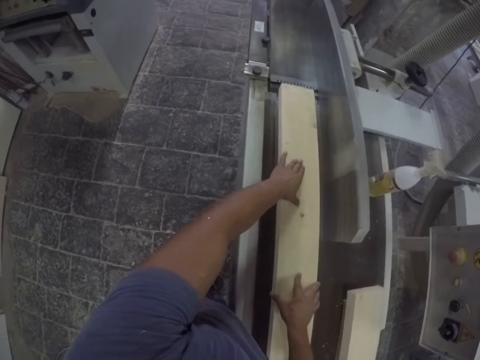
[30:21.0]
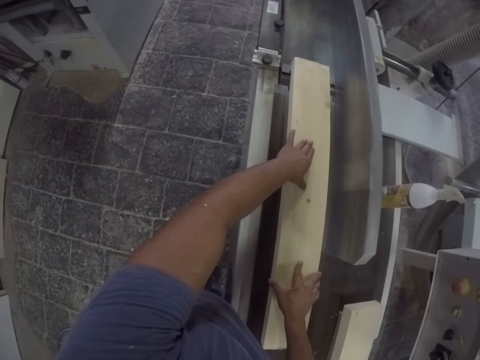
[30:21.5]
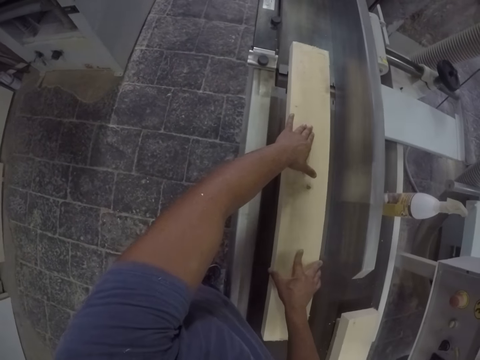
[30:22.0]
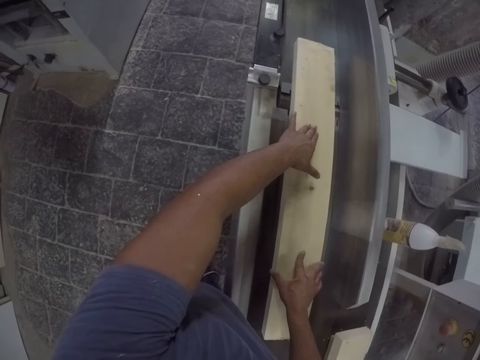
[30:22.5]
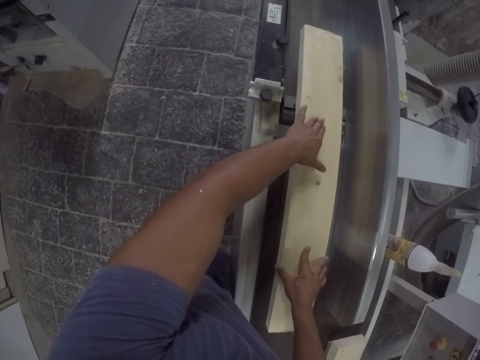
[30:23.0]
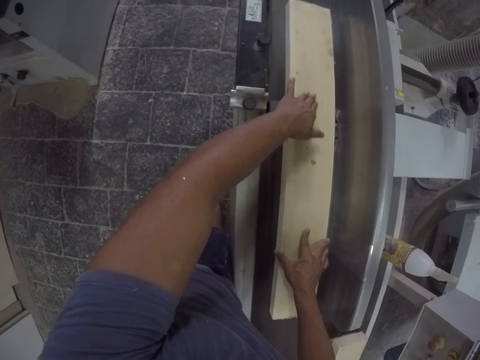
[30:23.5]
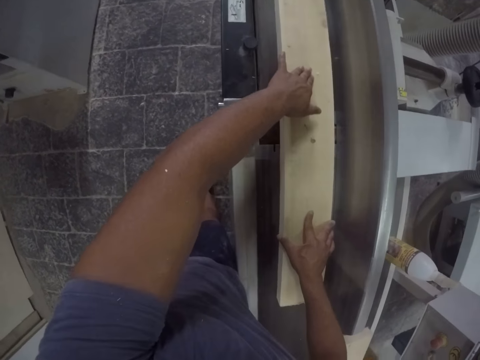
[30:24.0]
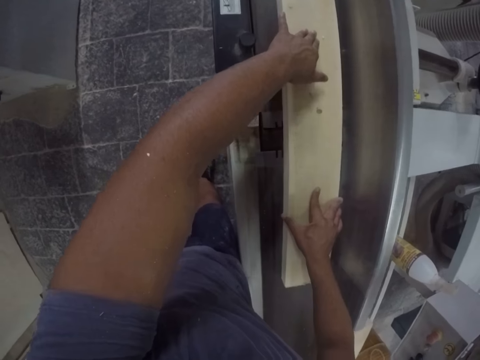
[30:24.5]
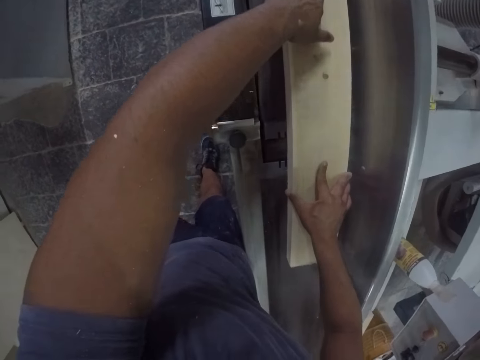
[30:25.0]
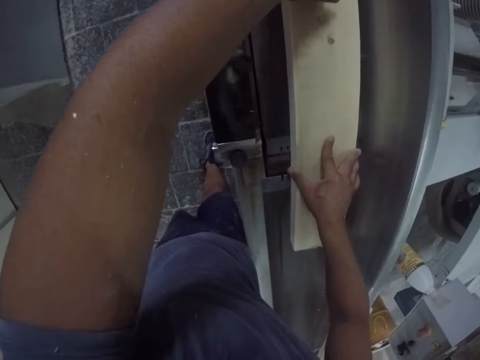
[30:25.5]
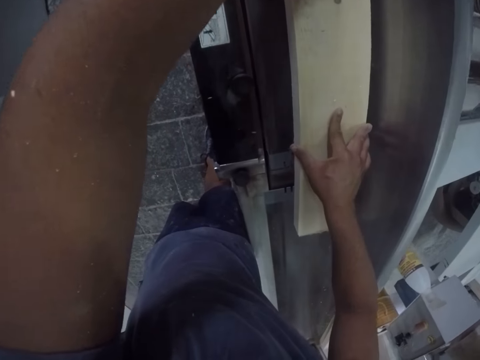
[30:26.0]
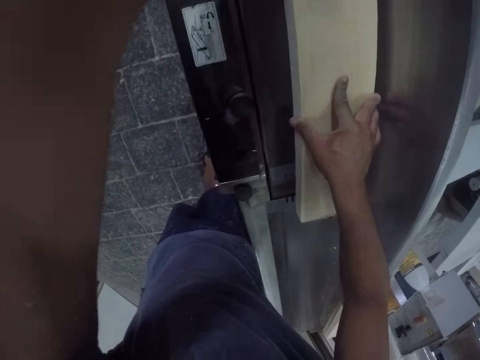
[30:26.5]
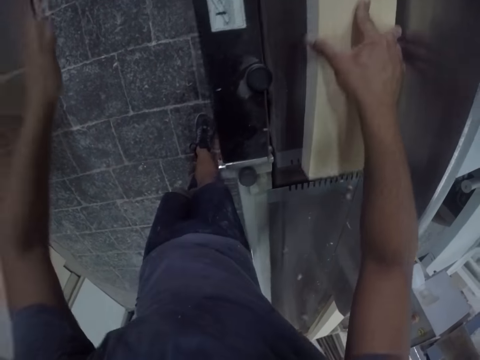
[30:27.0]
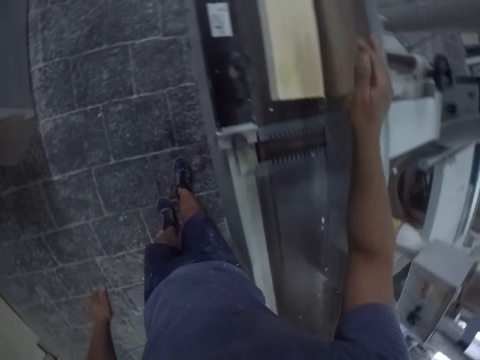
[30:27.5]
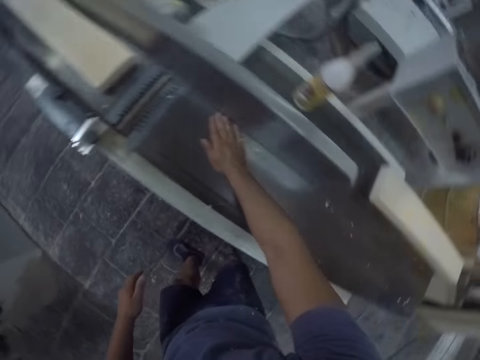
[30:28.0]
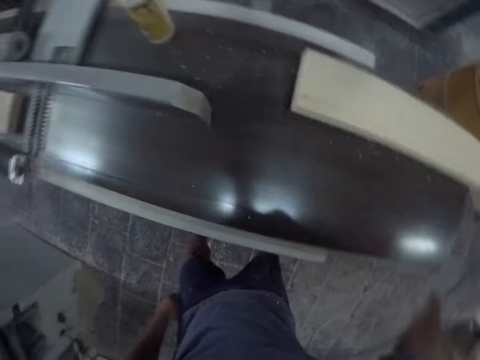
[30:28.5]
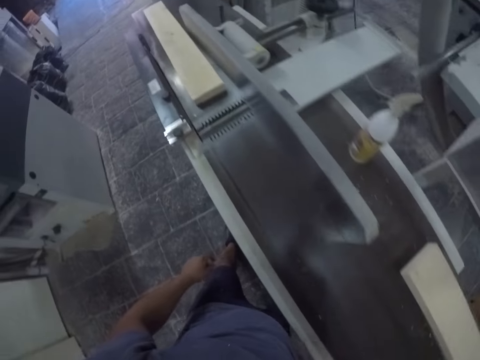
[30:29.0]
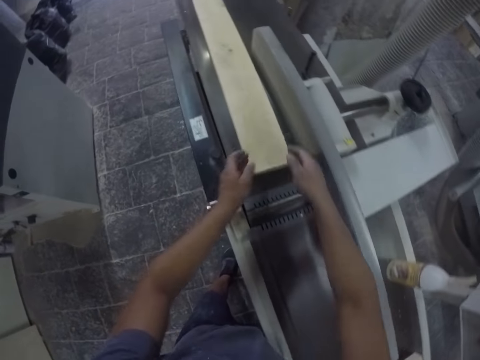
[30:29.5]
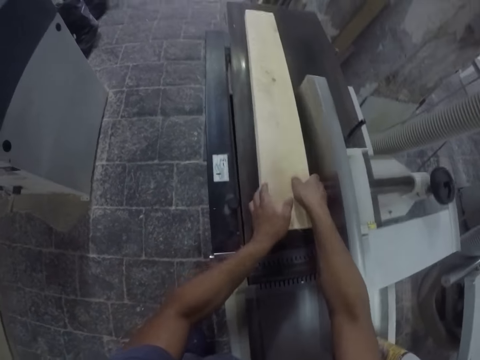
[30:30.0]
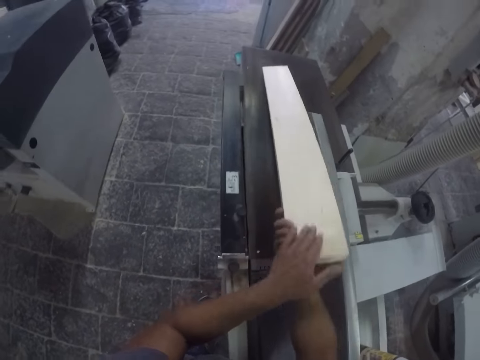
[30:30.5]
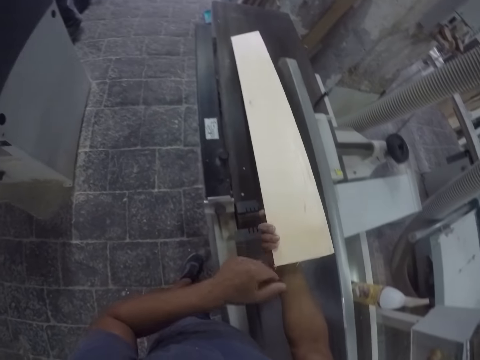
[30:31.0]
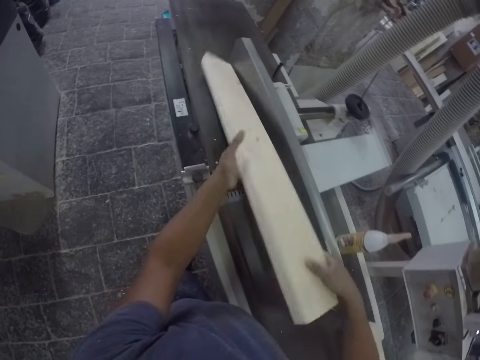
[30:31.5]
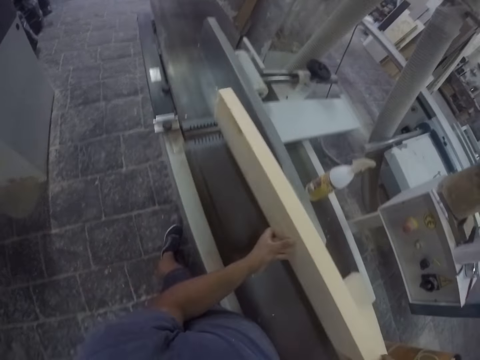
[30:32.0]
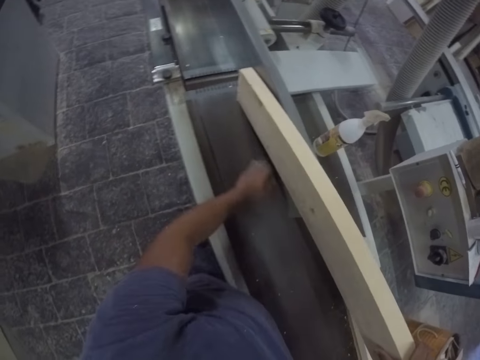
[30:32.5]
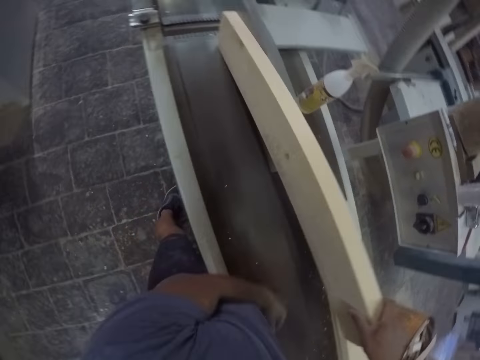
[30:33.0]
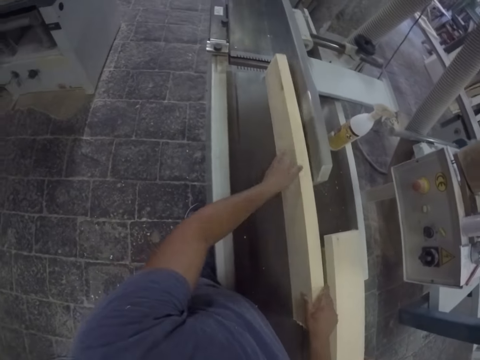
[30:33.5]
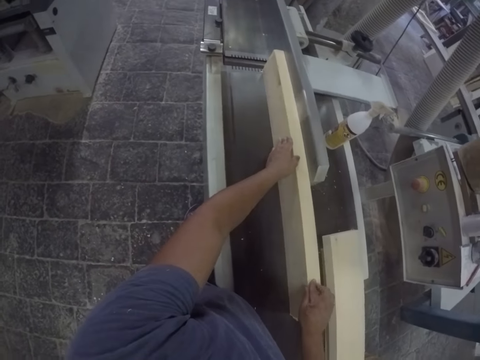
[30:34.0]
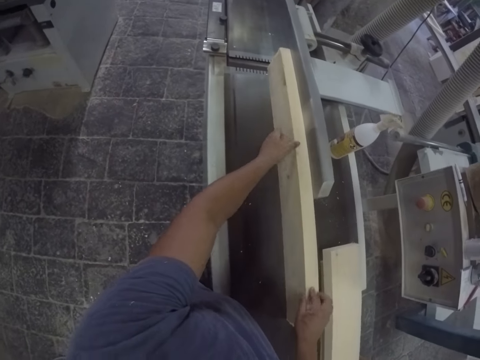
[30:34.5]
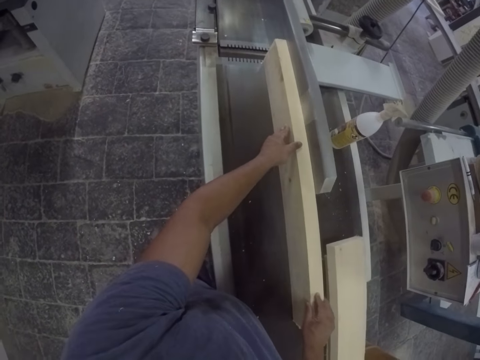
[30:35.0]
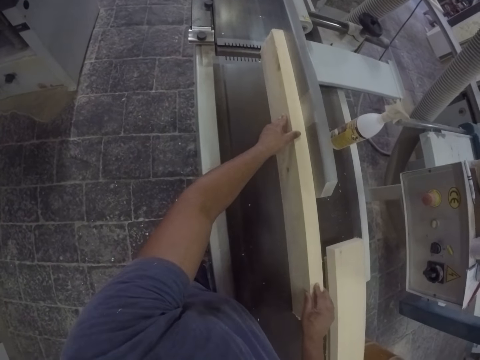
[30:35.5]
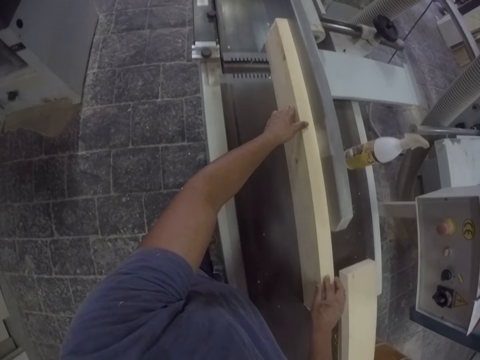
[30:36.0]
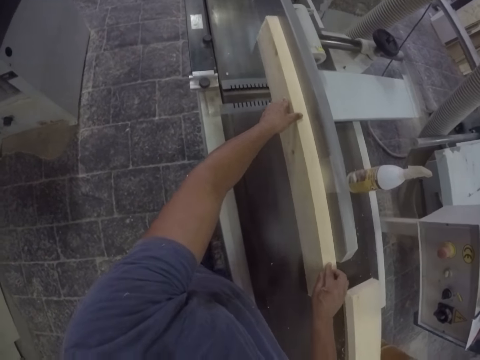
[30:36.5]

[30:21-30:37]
The camera wearer smoothens the wood and pushes the wood forward. They wipe the machine and lift their hand up. They hold the wood and move their hands forward. They turn the wood, look at the wood and lift the wood up. They move the wood. They wipe the machine. They wipe the wood and lift the wood up. They hold the wood, smoothen the wood and push the wood forward.

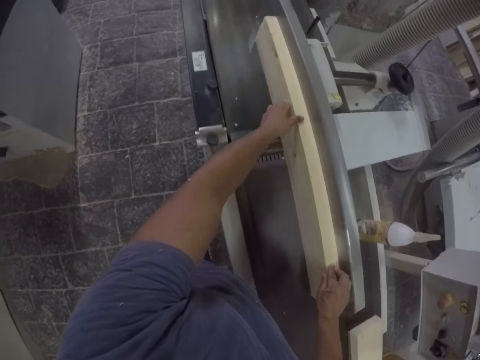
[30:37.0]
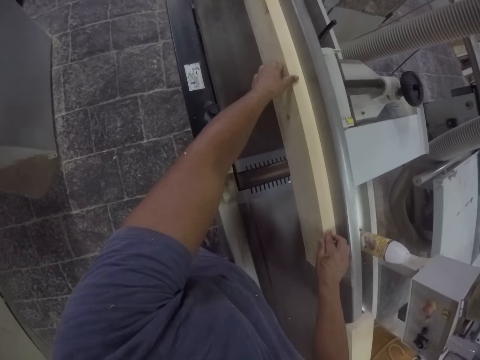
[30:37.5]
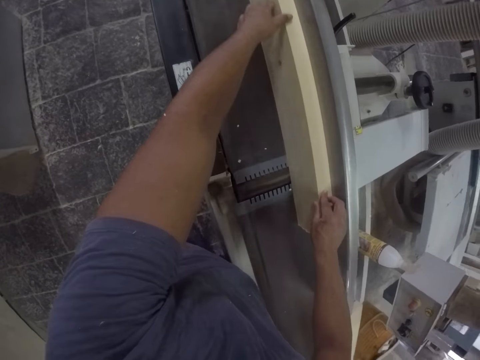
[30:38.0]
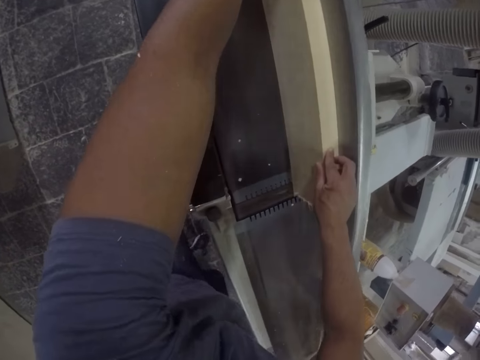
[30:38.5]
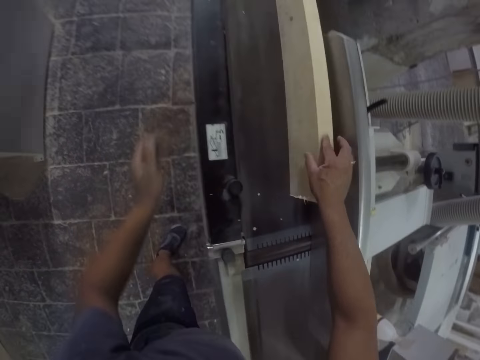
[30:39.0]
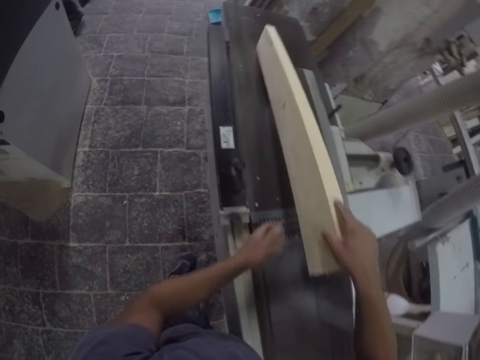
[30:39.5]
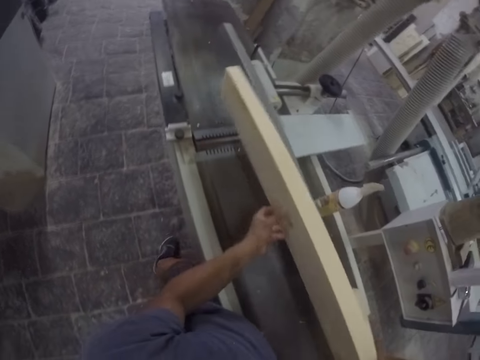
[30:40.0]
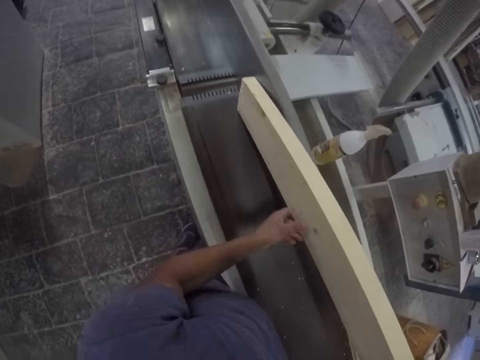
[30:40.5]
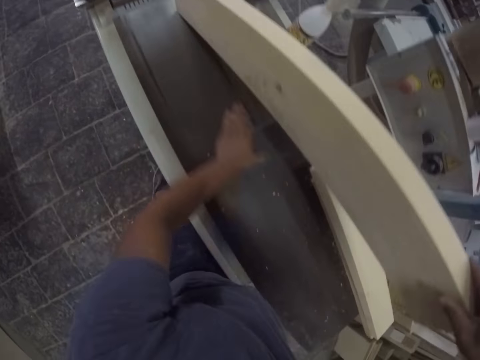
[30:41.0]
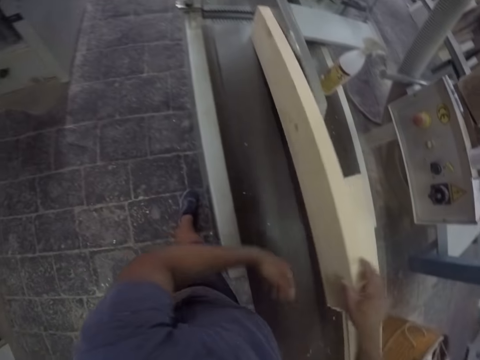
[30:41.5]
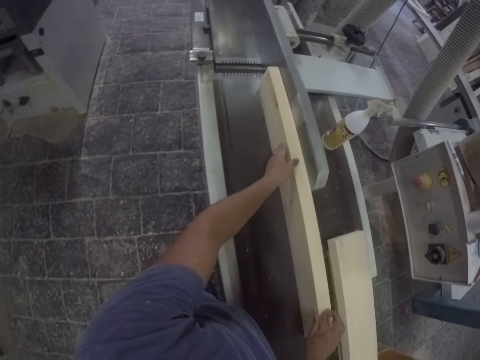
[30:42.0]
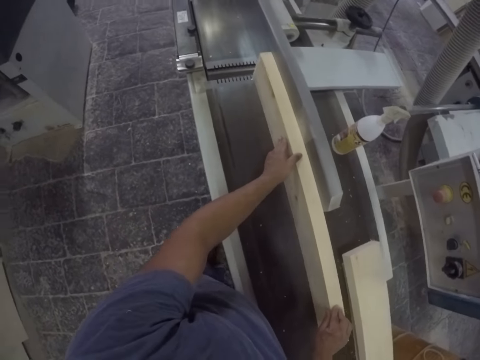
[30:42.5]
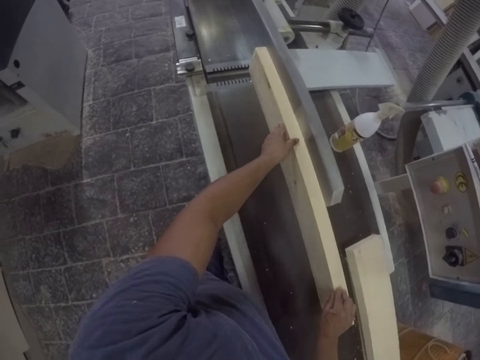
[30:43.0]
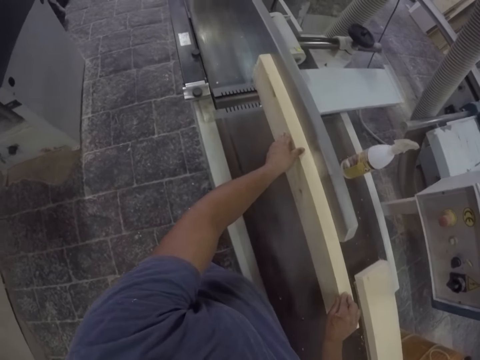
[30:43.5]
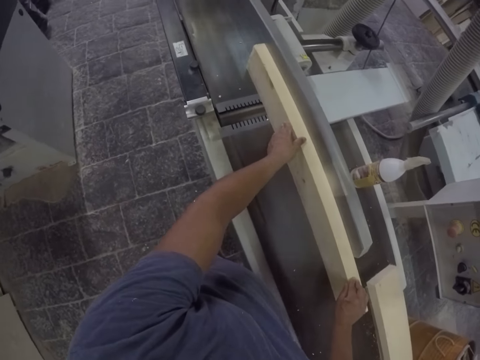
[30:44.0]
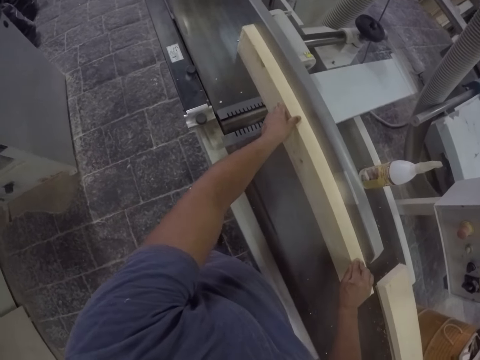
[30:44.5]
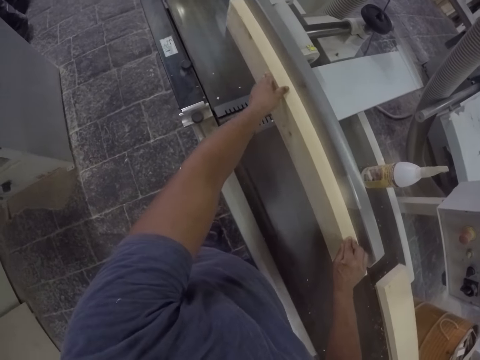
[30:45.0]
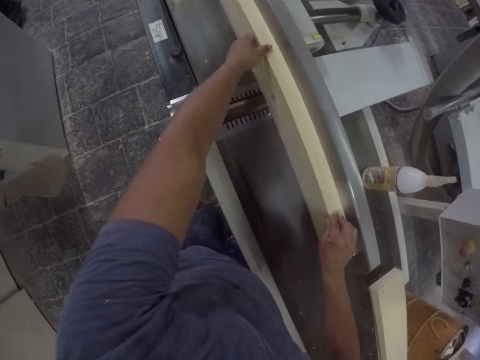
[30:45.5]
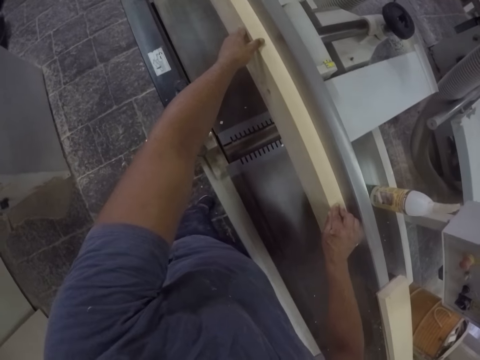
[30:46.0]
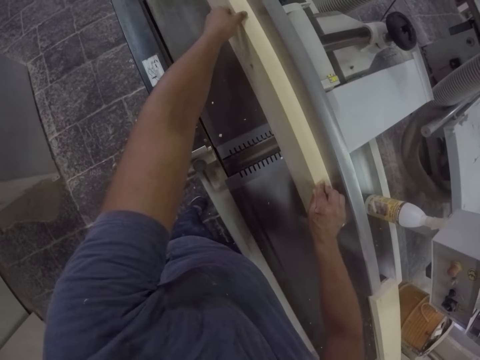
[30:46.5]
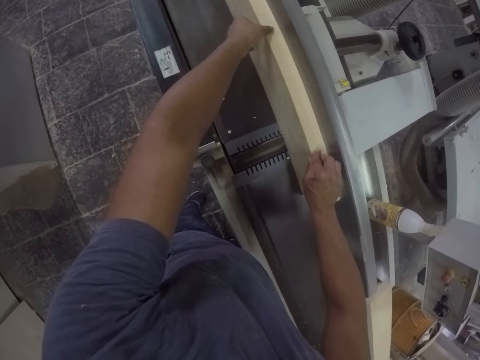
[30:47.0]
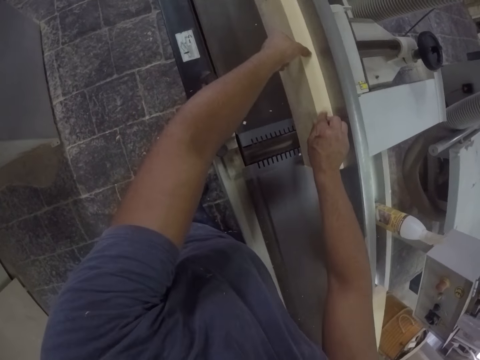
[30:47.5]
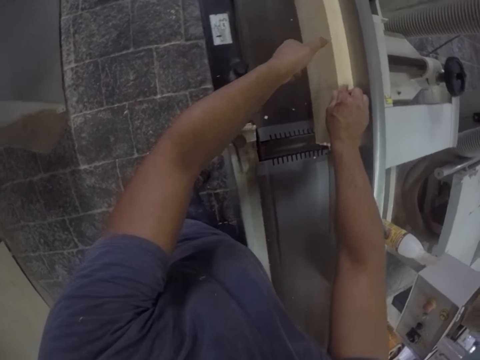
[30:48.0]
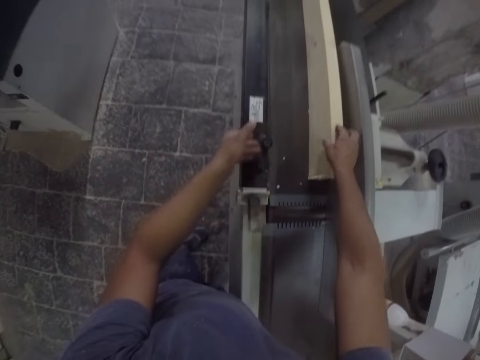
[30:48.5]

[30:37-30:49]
The camera wearer lifts the wood up and moves the wood. They wipe the machine and put the wood down. They hold the wood. They smoothen the wood and push the wood forward.
